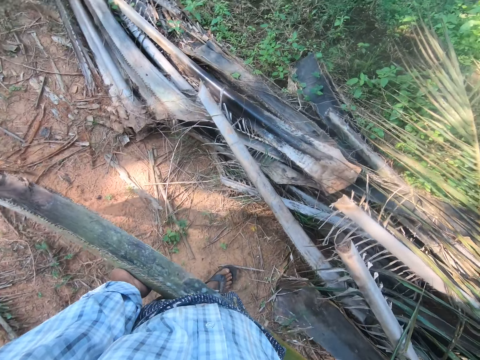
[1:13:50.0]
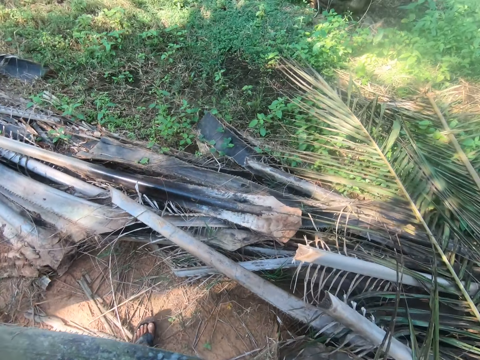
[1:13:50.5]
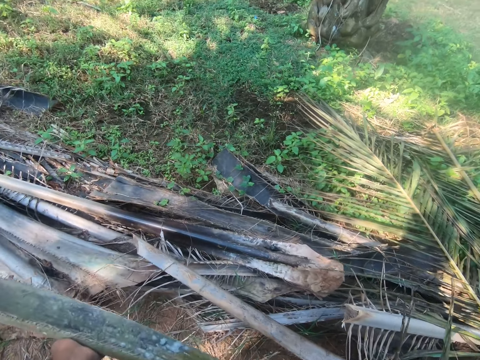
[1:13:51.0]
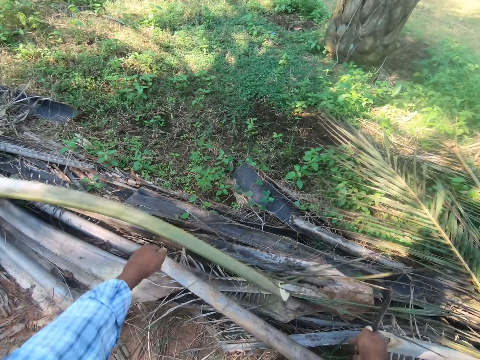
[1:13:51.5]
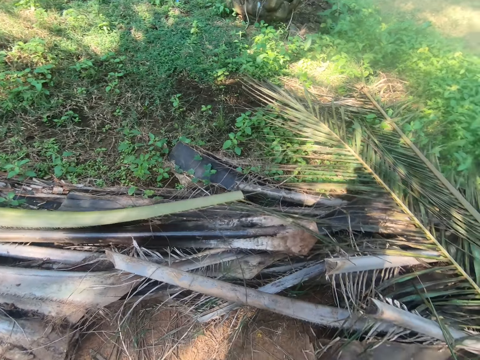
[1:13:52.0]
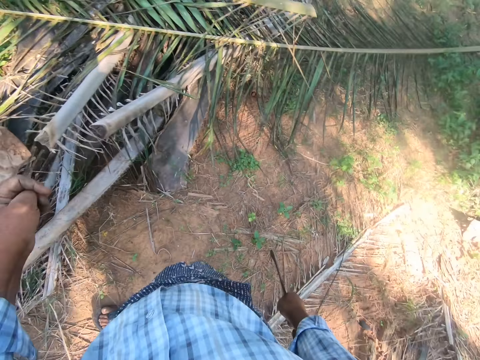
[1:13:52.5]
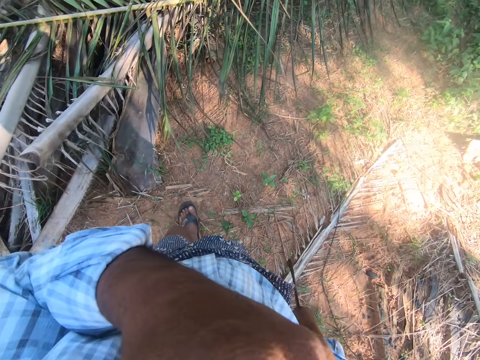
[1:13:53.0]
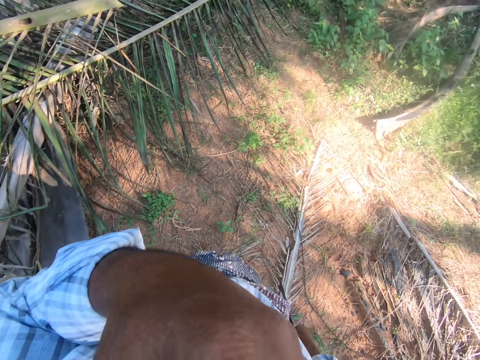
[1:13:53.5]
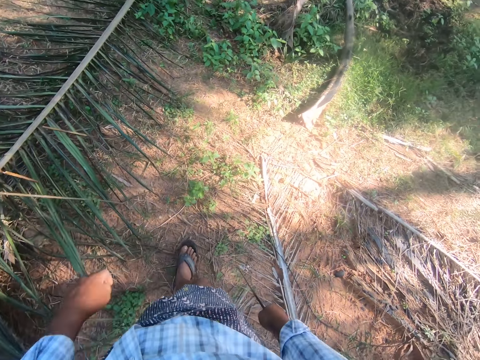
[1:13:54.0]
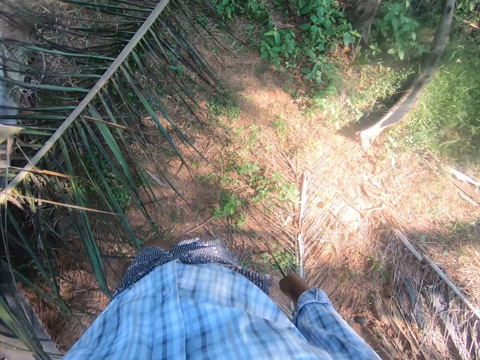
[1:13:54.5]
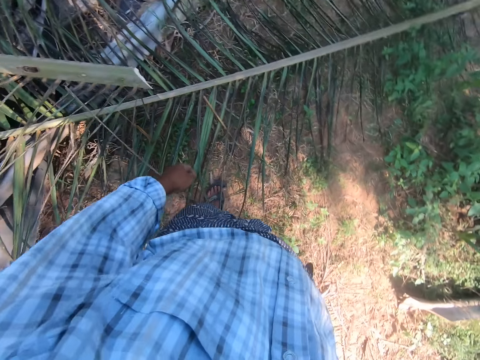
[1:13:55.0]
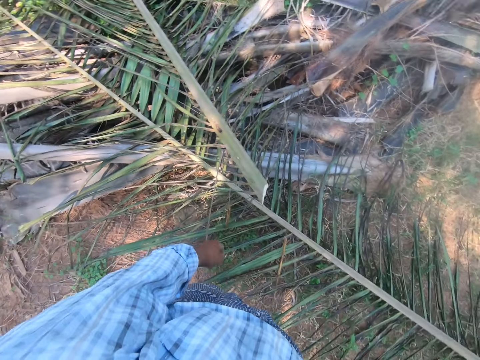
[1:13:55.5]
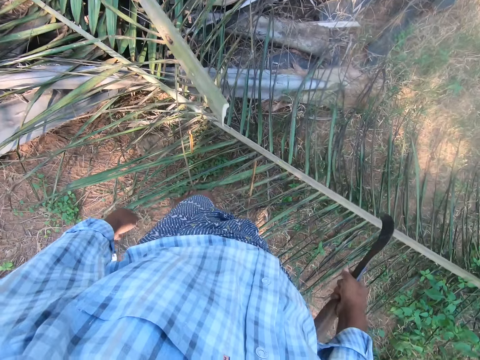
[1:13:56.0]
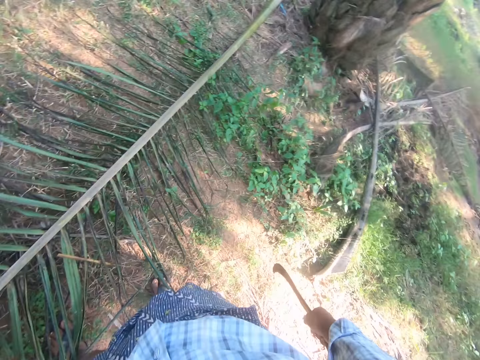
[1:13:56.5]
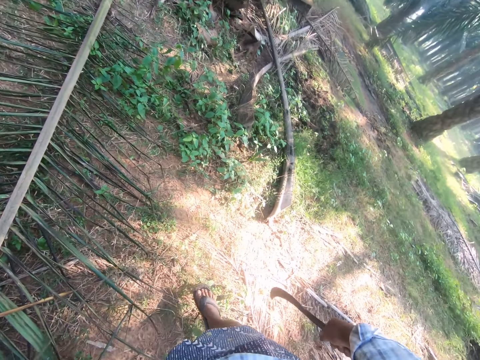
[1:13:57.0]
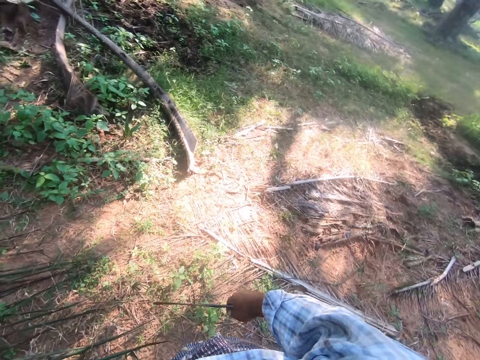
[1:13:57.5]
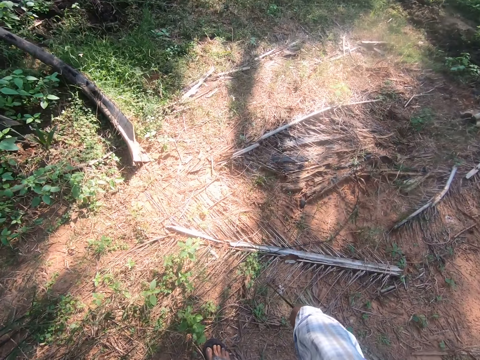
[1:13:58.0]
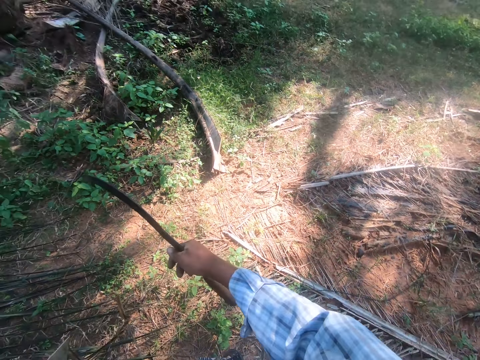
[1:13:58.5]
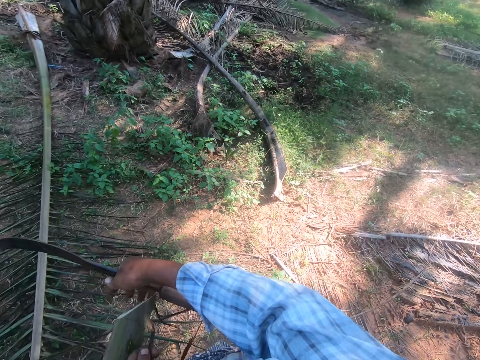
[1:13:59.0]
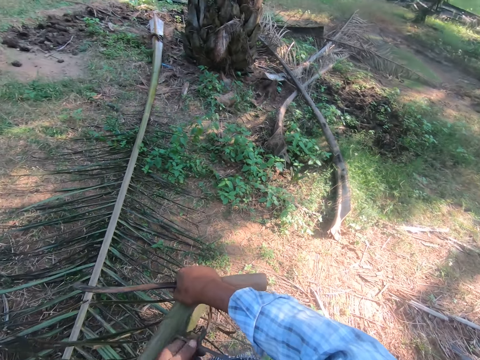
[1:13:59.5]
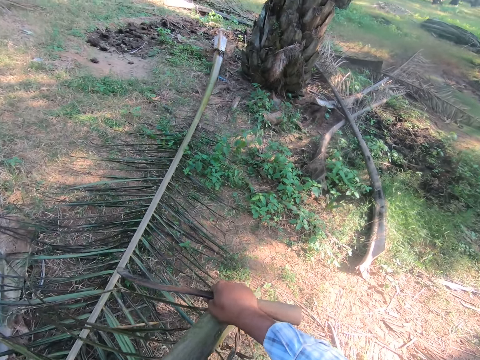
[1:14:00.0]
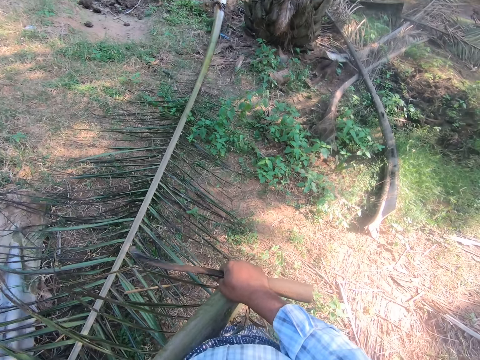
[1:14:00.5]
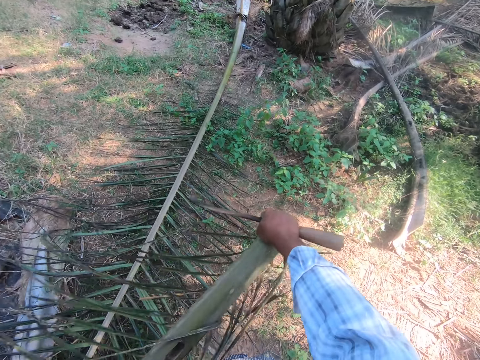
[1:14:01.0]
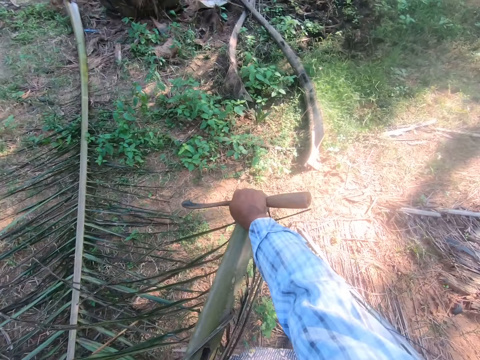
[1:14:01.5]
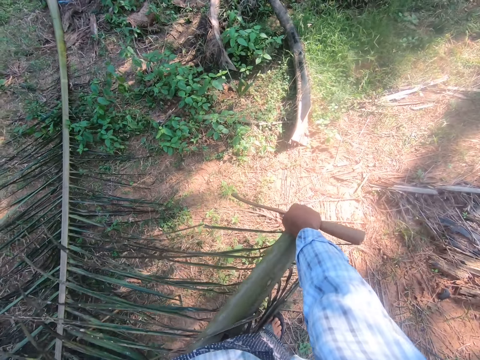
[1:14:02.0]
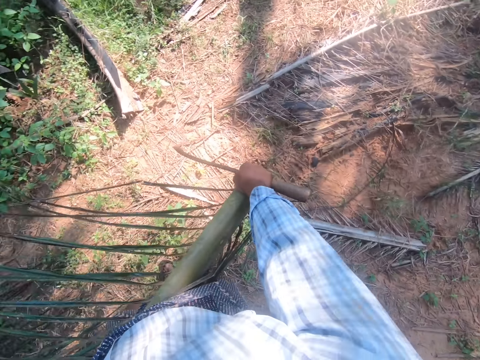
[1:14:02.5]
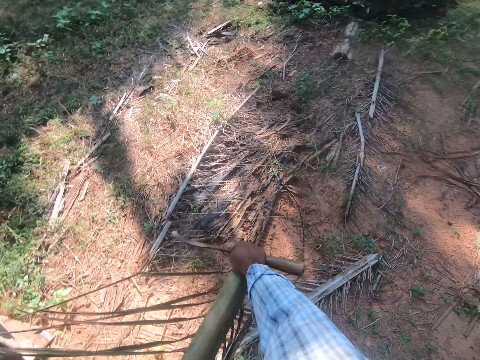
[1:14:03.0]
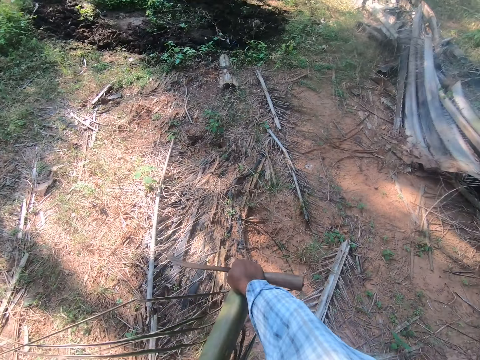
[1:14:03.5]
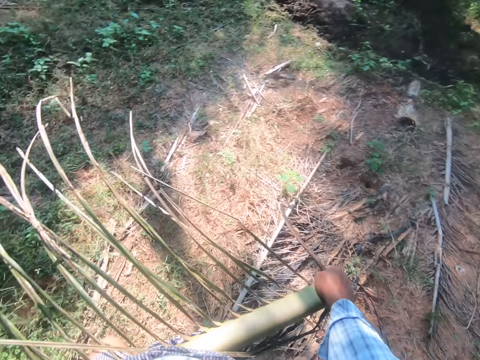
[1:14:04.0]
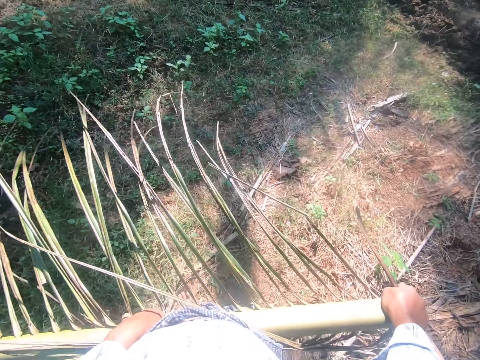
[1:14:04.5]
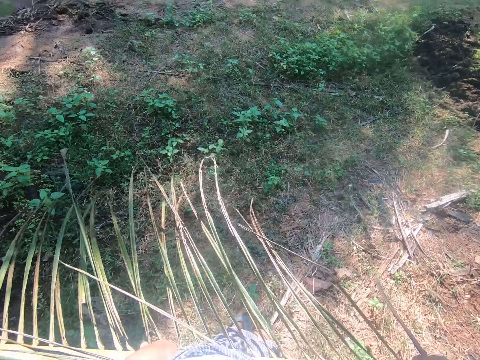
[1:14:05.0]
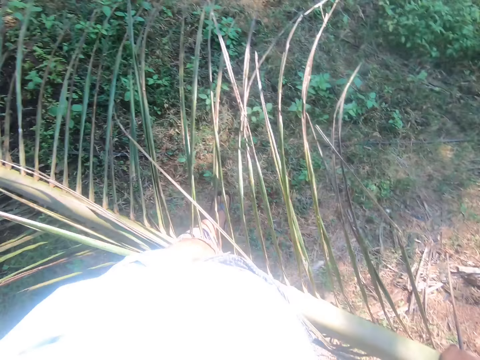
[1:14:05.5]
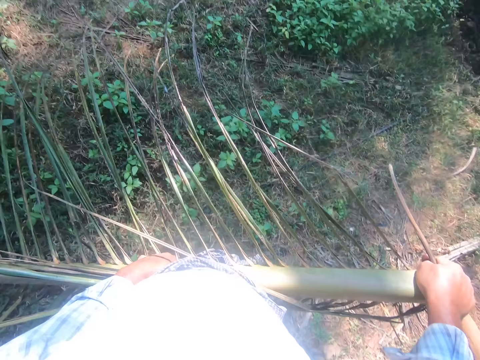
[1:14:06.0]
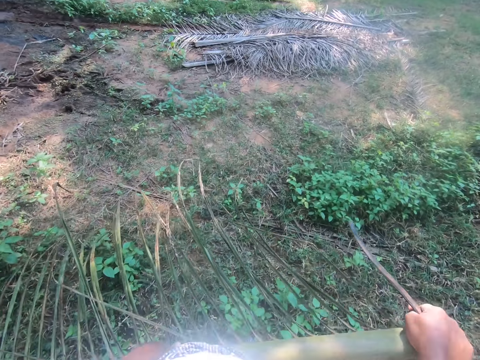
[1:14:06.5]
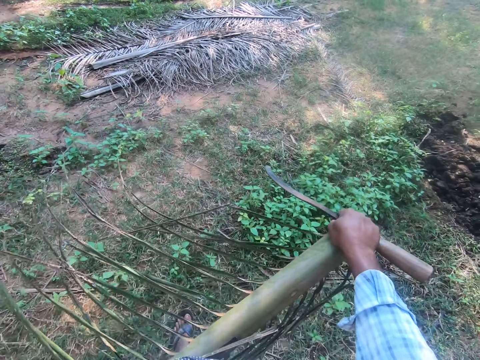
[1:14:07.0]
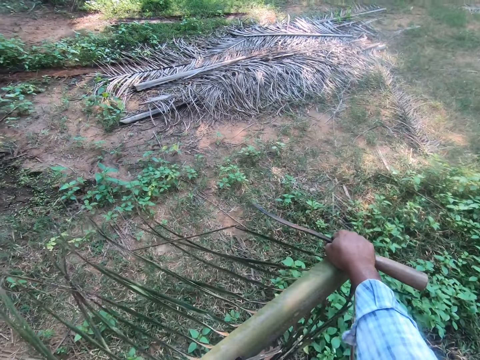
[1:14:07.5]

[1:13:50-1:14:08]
The camera wearer dumps the palm frond on the pile with both hands. He moves the hand. He steps forward. He lifts the palm branch. He touches the palm branch. He moves the palm branch. He steps forward. He carries the palm frond from one part of the farm to another.

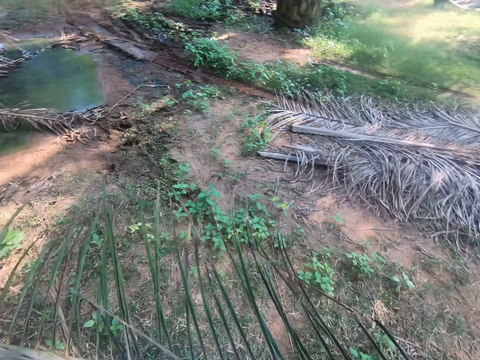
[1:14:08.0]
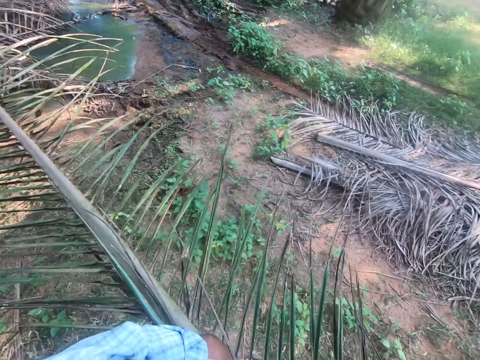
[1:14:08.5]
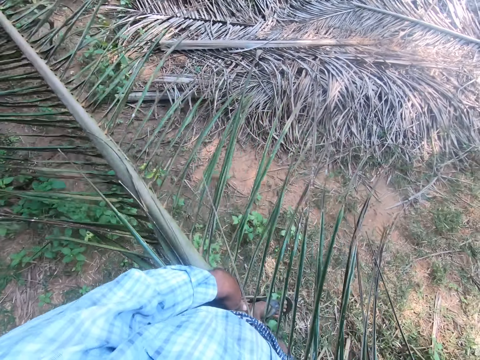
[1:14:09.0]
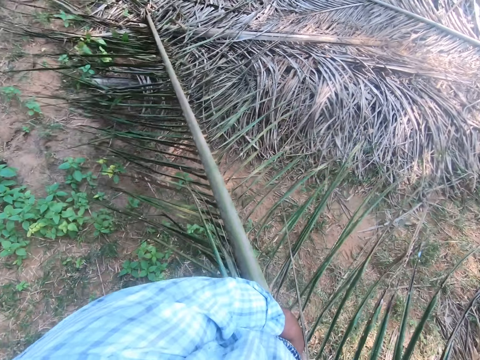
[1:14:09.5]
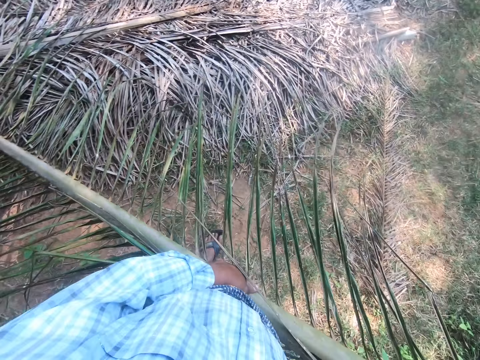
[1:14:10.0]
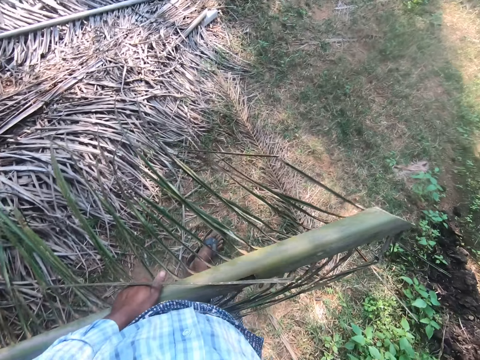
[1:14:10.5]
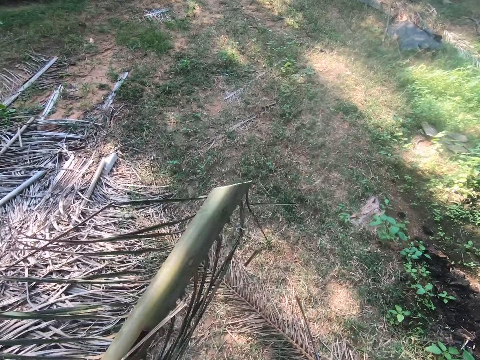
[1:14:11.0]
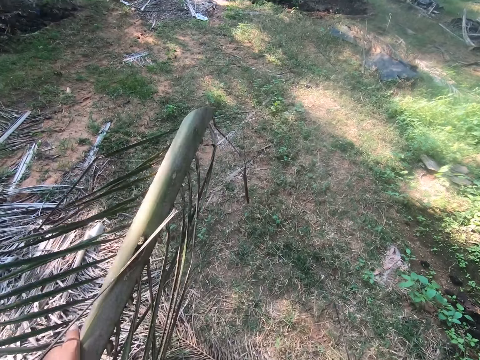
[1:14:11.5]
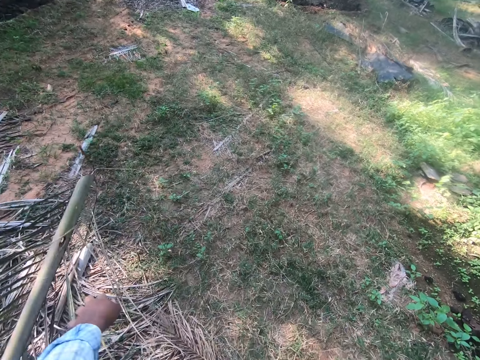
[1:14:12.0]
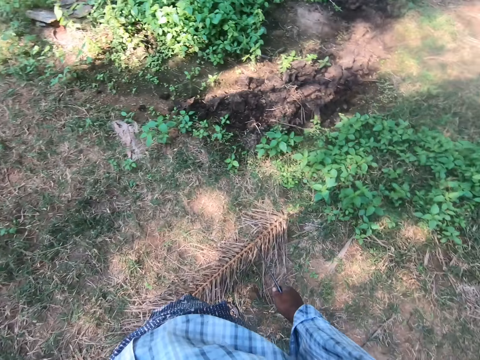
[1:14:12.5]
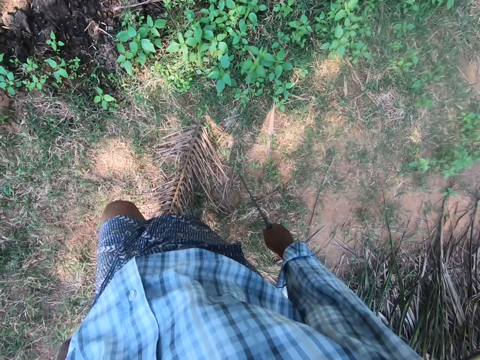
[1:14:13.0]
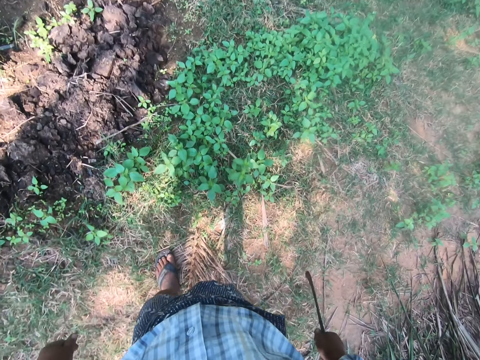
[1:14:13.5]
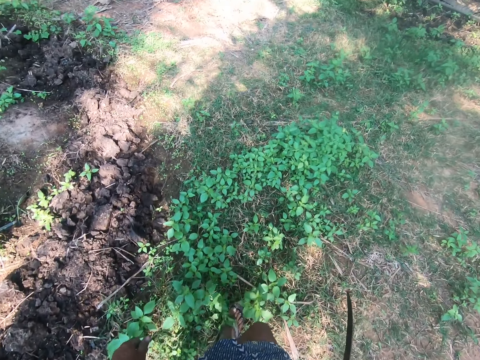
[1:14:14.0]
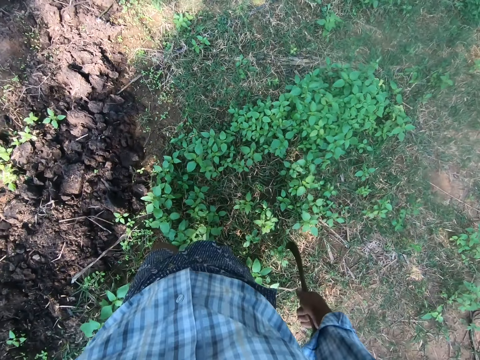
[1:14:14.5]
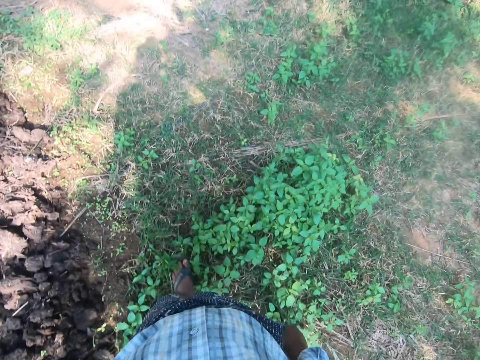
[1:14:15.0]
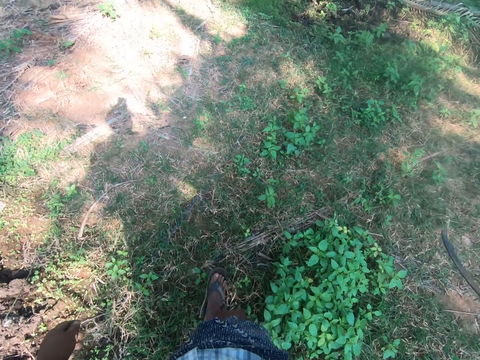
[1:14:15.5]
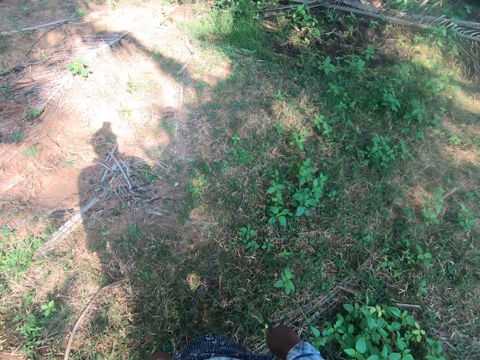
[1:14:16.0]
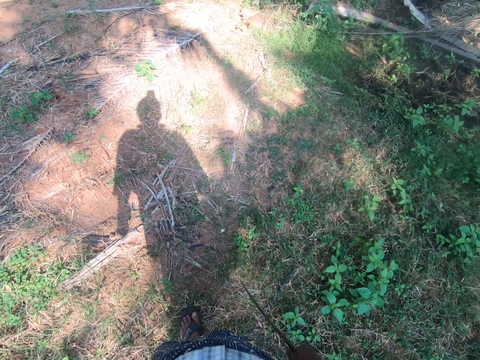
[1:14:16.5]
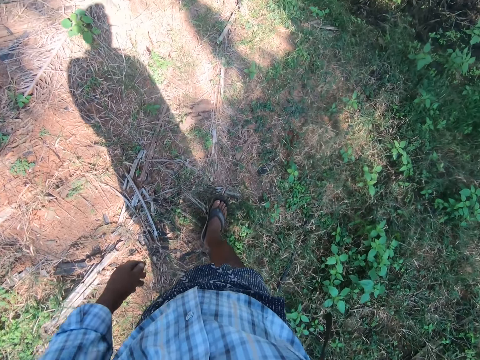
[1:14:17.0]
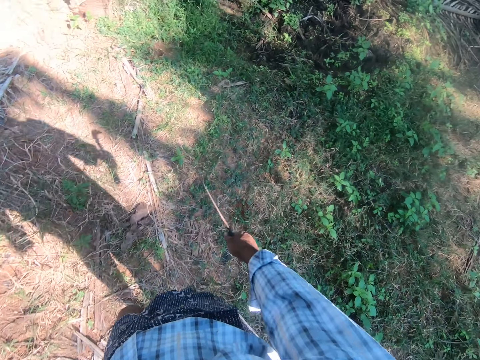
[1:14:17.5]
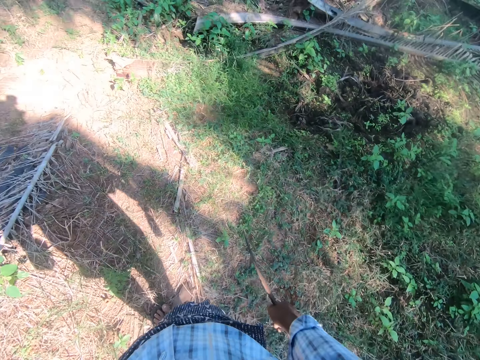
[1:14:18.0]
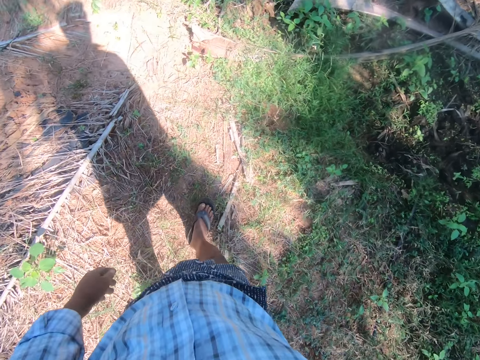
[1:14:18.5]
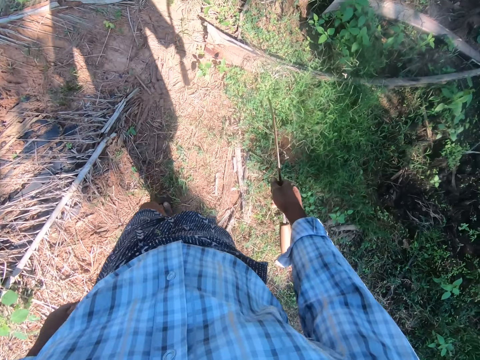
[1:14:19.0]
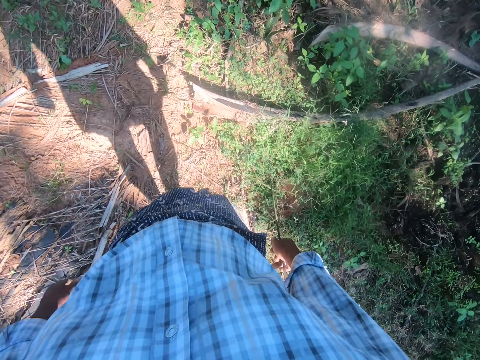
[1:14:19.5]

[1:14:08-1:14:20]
The camera wearer steps forward. He drops the palm frond in his right hand on the pile of palm fronds. He walks around.
